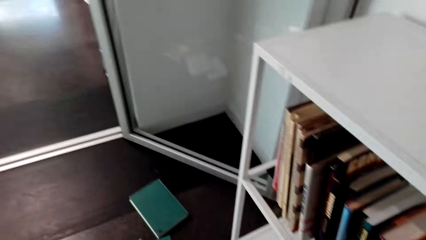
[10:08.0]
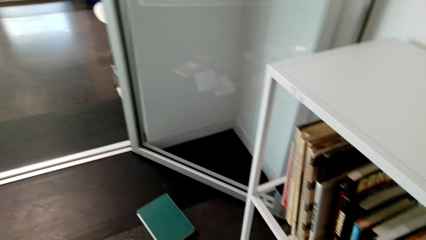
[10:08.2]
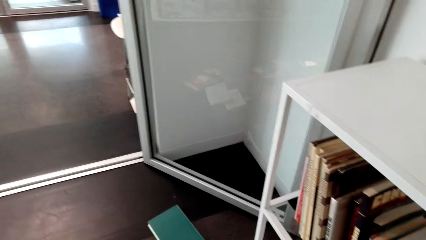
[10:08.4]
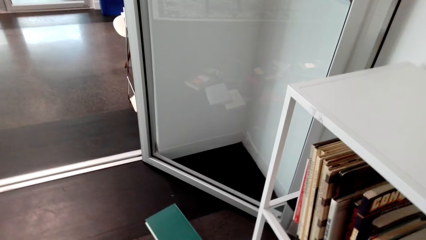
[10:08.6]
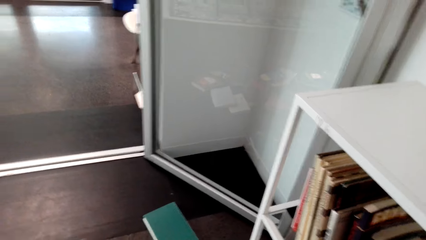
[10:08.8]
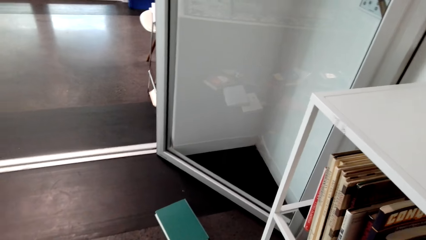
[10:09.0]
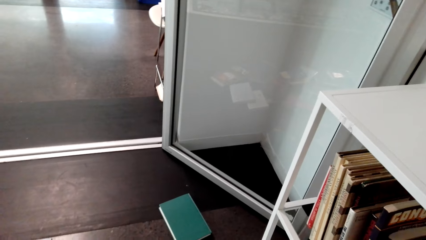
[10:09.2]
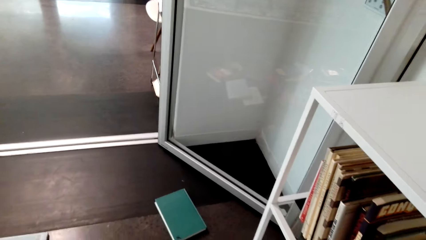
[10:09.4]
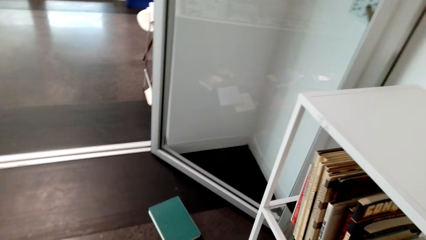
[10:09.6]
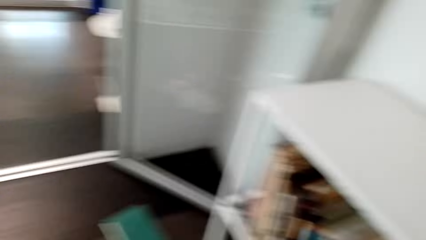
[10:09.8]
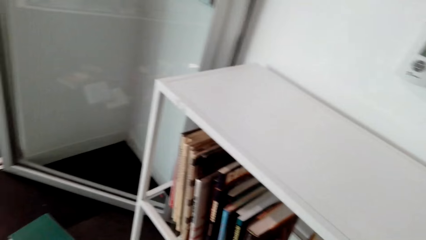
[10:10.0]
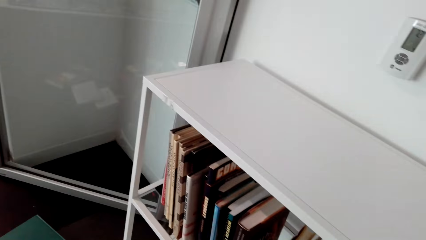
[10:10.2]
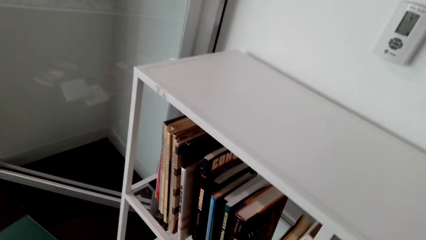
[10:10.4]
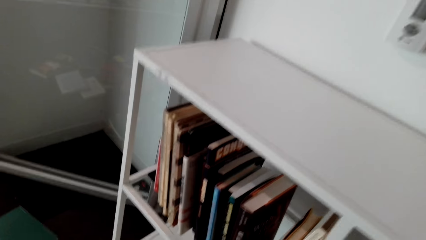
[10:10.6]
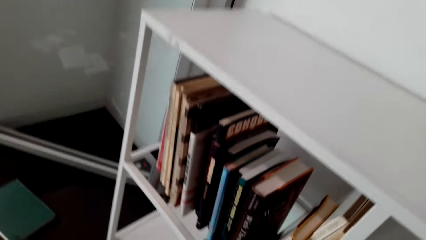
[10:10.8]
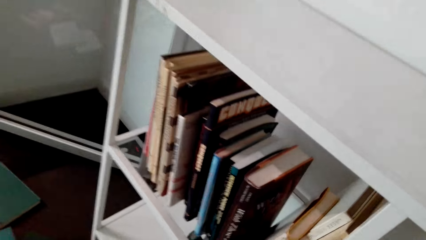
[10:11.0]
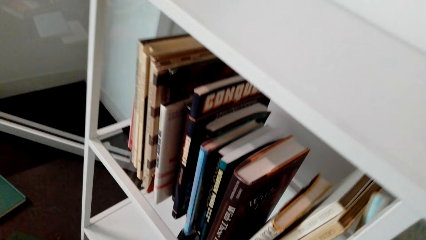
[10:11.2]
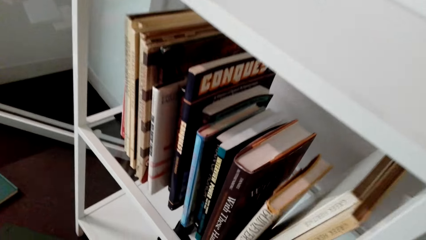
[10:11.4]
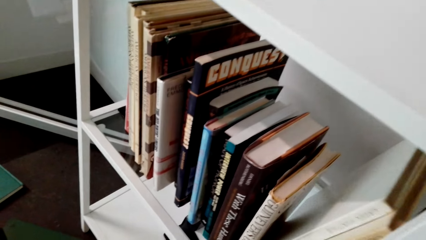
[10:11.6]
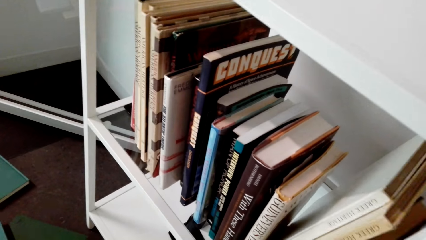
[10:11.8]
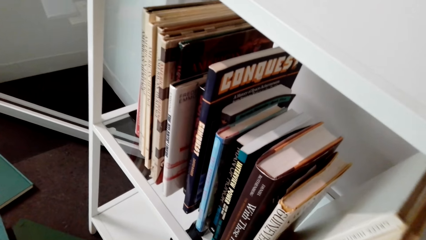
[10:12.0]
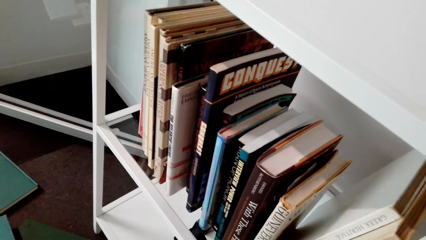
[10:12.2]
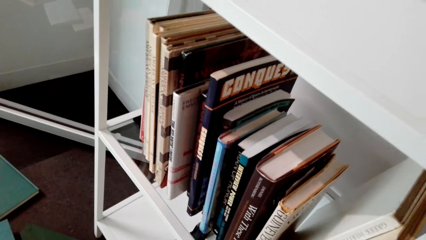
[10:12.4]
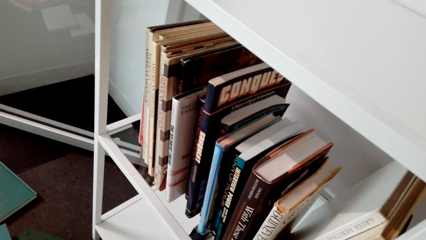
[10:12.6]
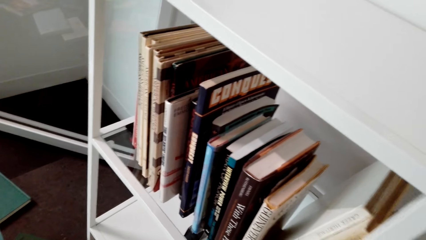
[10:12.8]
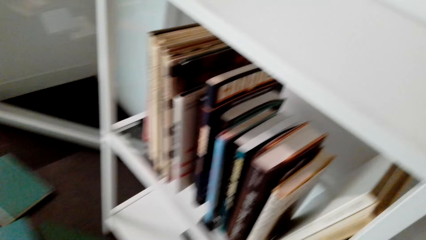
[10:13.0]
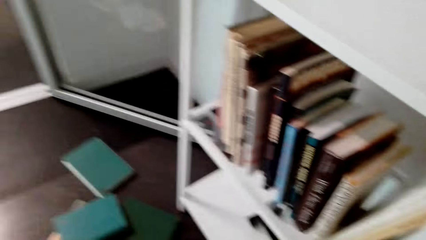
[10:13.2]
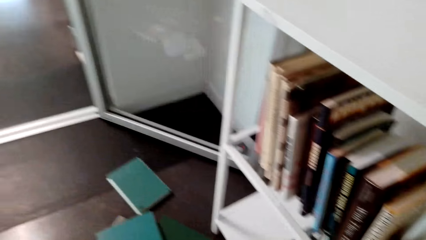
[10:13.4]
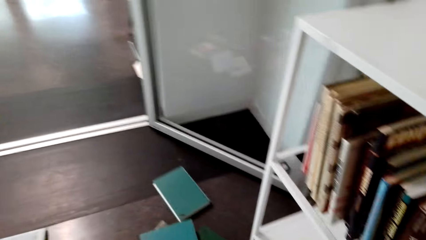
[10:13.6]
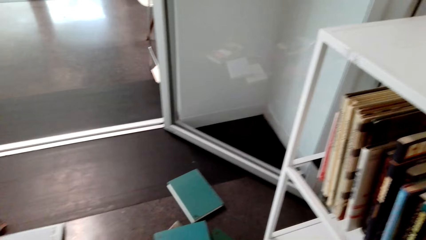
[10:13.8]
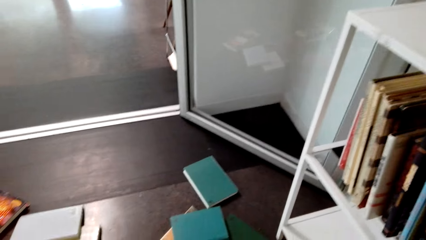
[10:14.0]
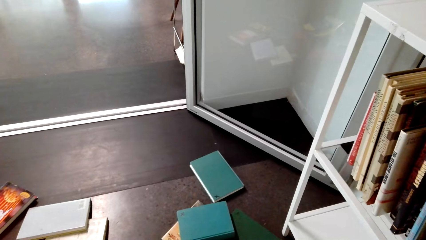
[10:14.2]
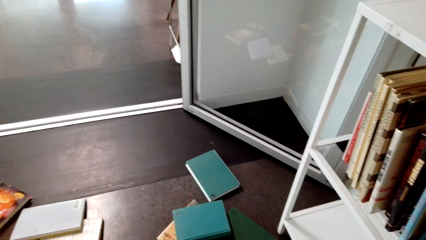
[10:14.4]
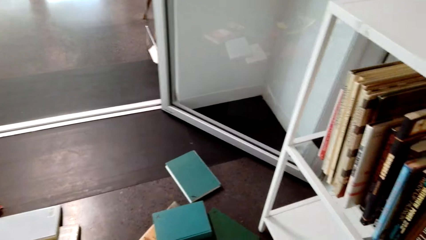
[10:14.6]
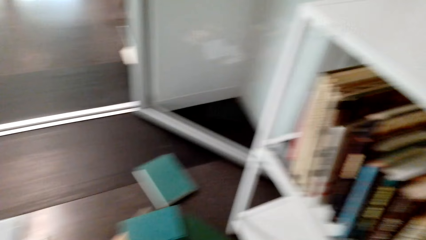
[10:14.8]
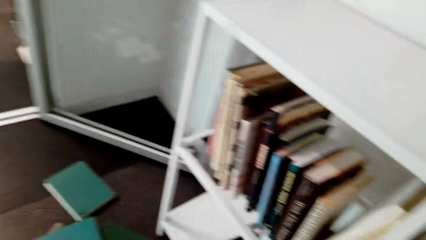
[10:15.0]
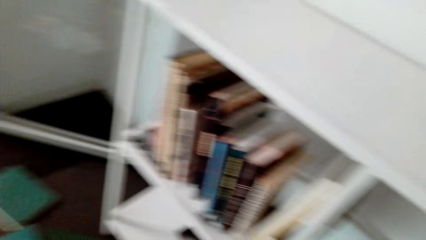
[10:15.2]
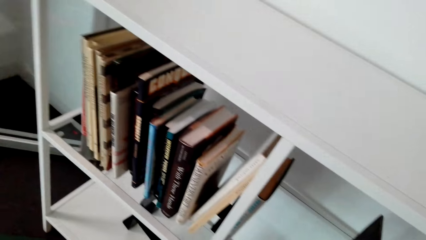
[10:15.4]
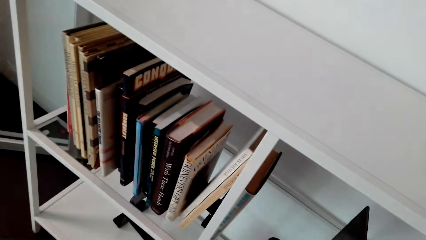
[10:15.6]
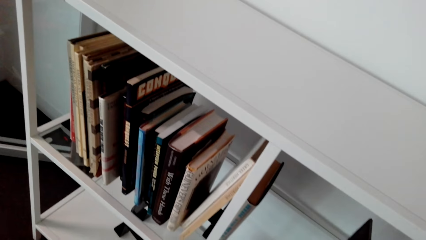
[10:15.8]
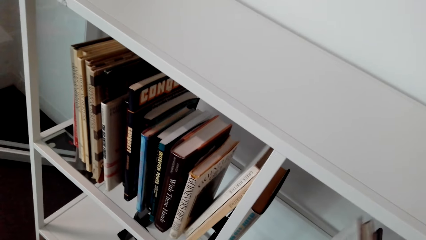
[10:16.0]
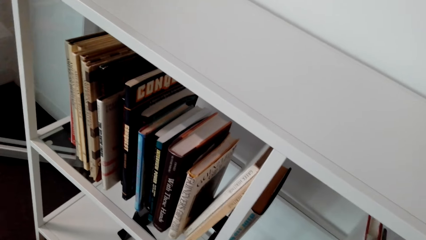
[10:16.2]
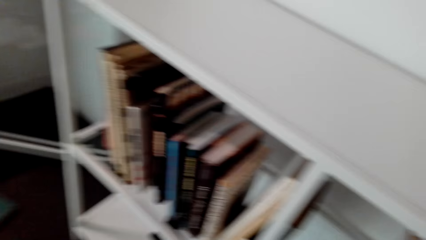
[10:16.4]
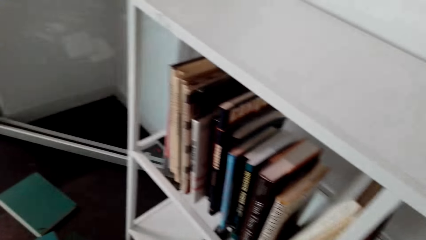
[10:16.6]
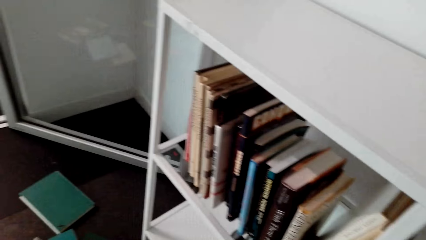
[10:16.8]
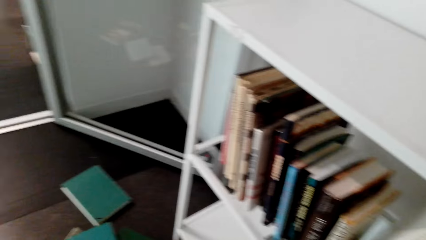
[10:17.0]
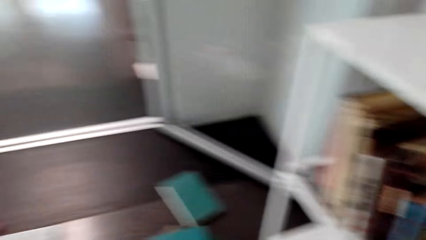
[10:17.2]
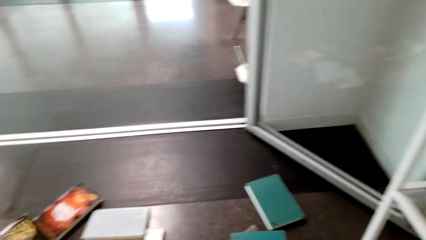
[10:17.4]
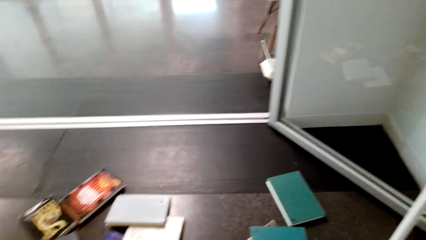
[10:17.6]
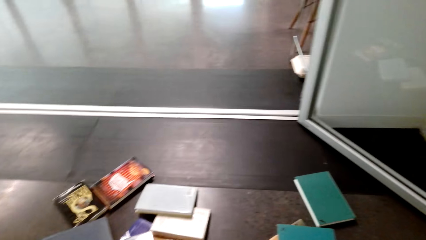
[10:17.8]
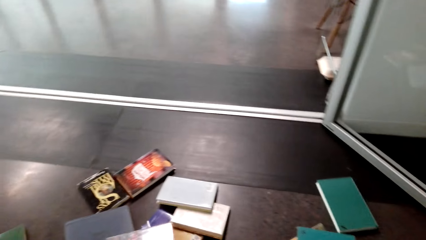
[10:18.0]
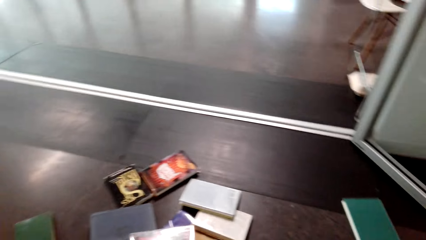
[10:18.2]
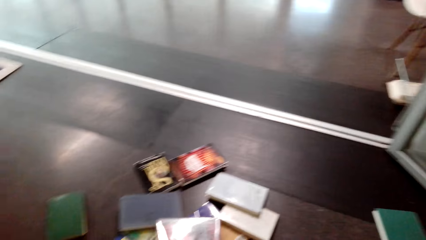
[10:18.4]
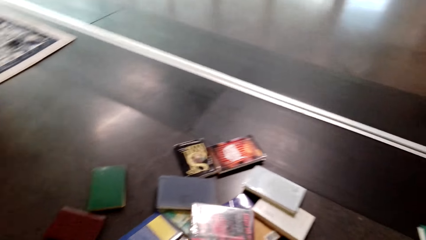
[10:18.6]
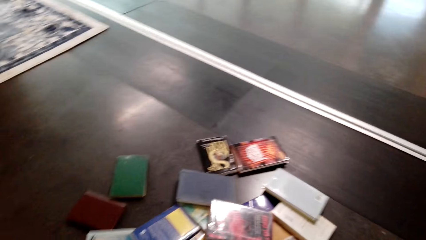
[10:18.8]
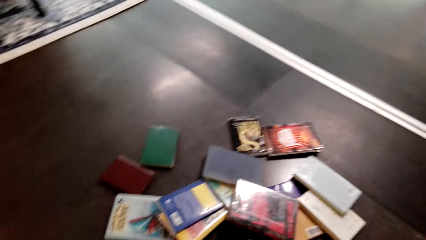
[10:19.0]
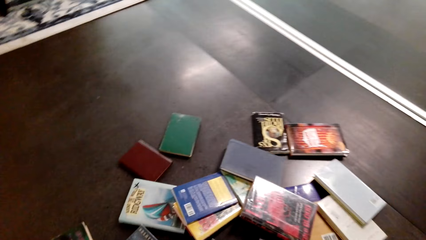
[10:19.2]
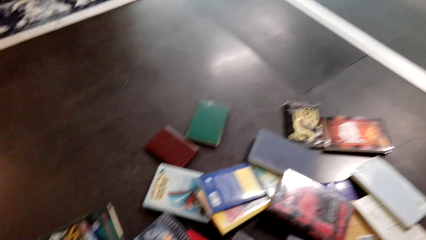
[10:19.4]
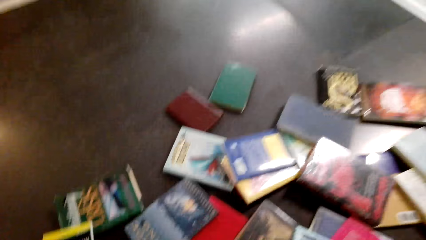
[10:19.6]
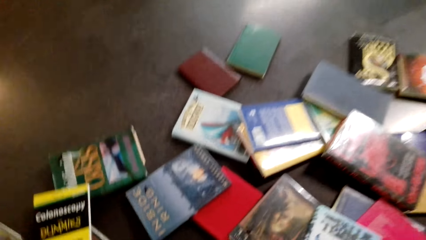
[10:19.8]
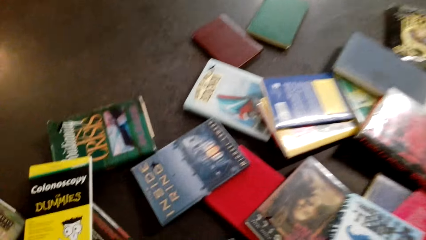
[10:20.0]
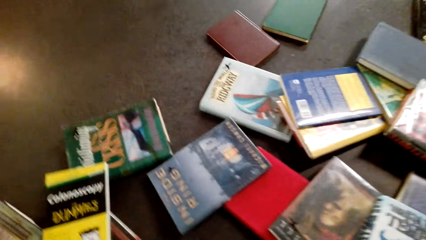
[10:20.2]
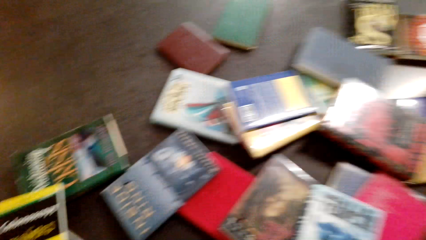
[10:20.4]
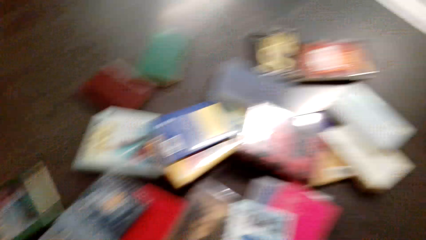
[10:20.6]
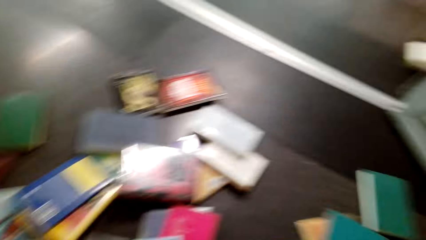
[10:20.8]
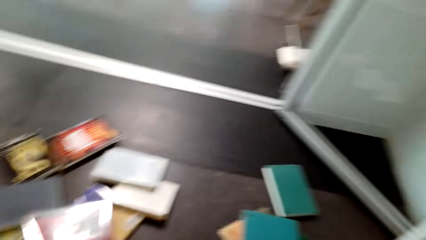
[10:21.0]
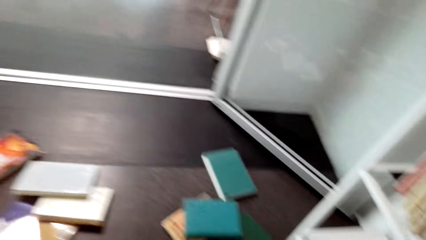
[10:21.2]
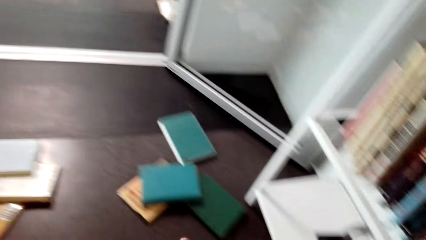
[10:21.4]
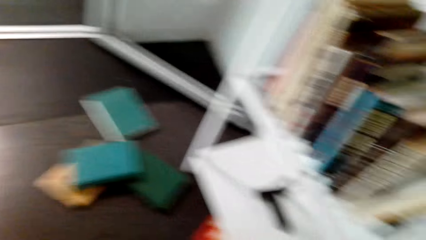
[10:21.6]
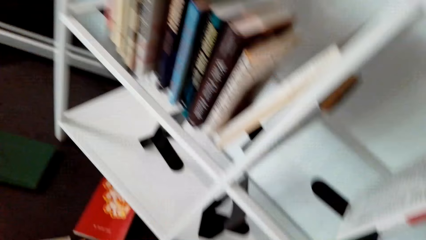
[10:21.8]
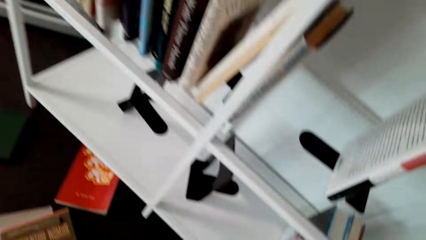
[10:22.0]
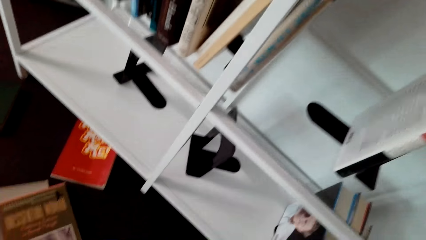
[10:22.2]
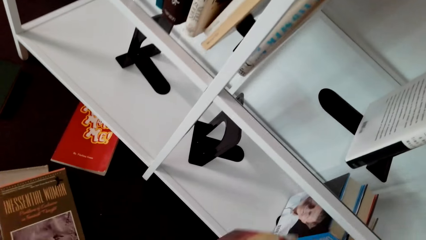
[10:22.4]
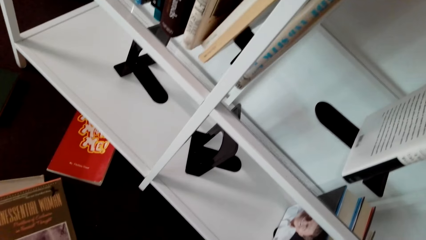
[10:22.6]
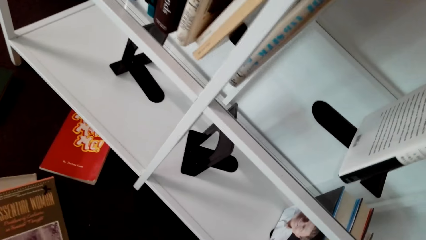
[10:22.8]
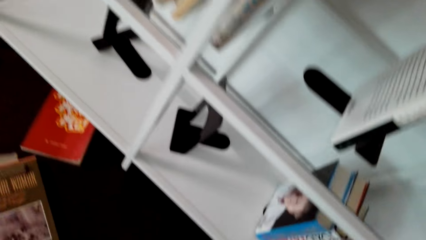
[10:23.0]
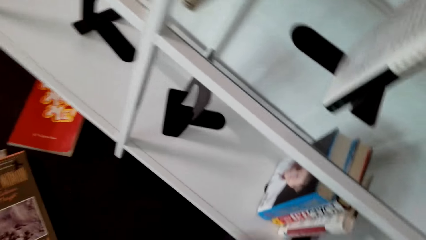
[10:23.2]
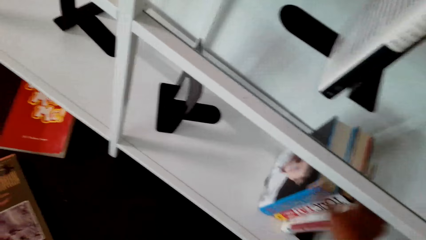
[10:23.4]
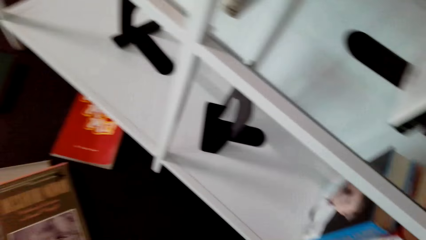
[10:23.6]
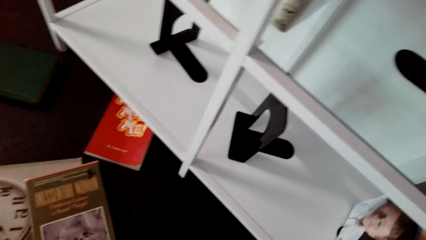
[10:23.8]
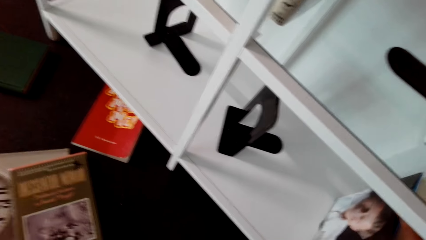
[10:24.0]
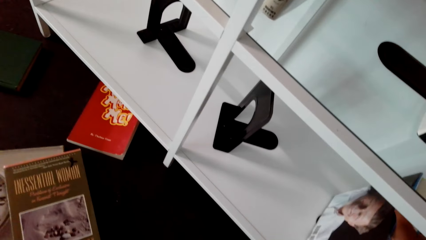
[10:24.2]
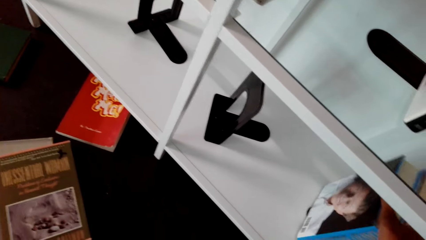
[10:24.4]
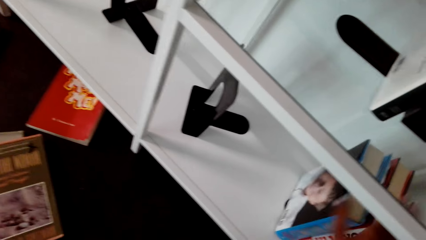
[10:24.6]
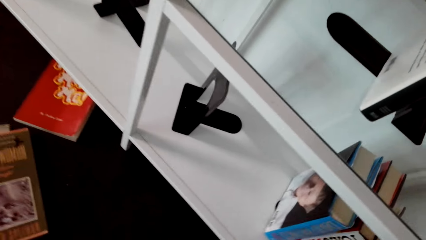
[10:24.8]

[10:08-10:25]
The camera wearer arranges books on the shelf. They look around. They pick books from the floor.
